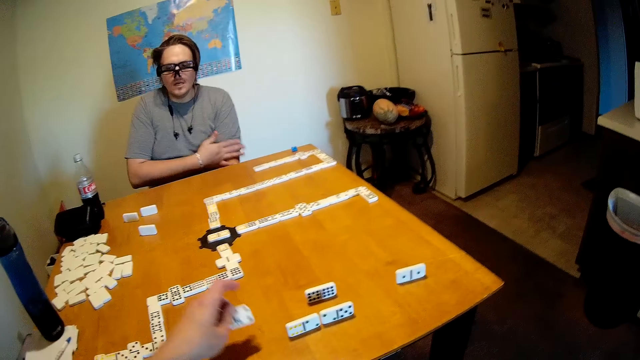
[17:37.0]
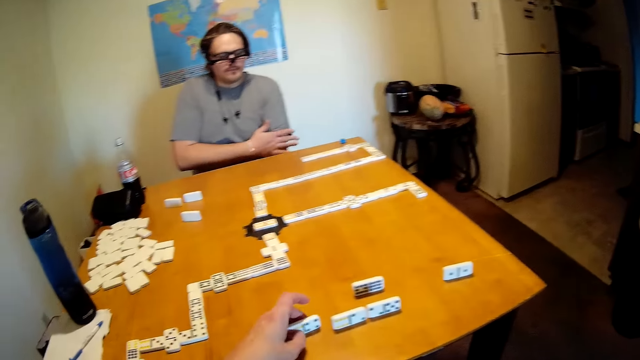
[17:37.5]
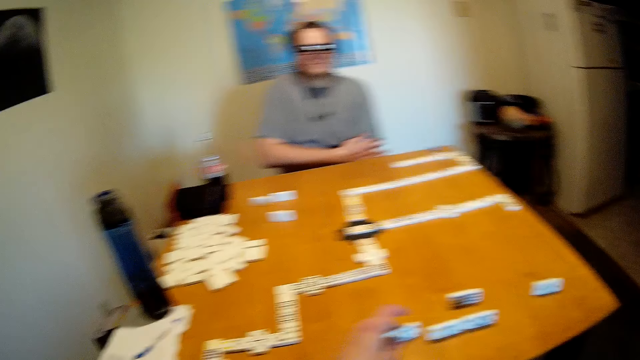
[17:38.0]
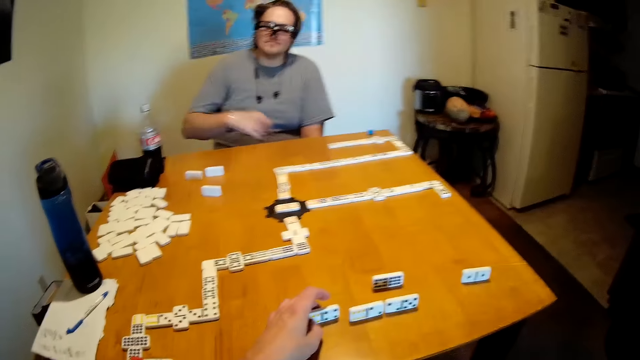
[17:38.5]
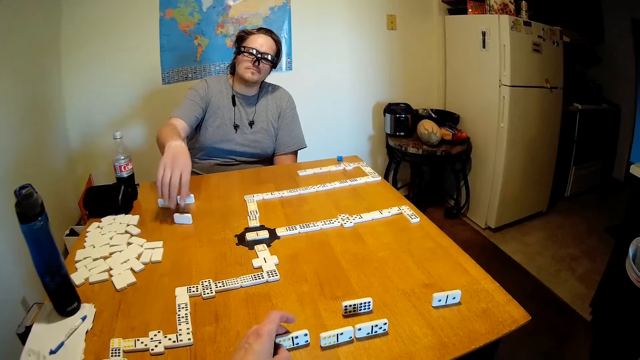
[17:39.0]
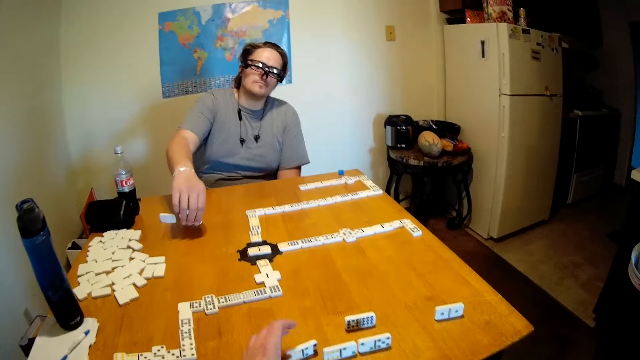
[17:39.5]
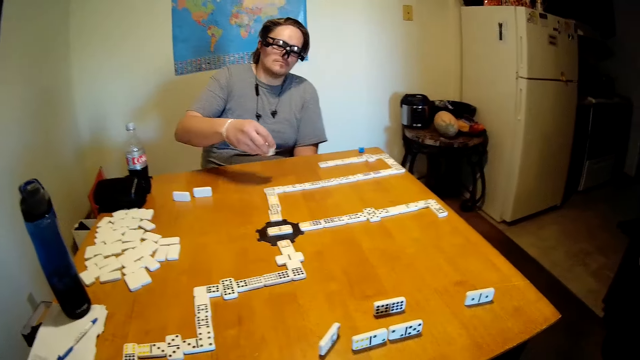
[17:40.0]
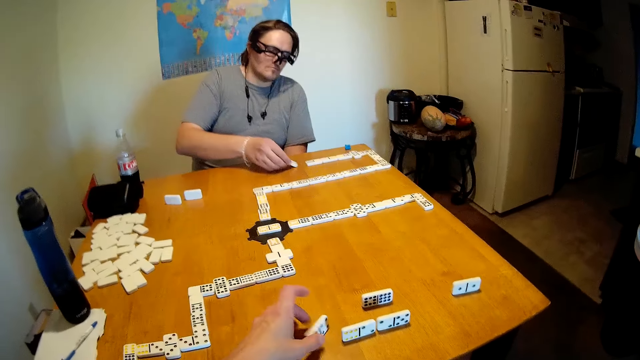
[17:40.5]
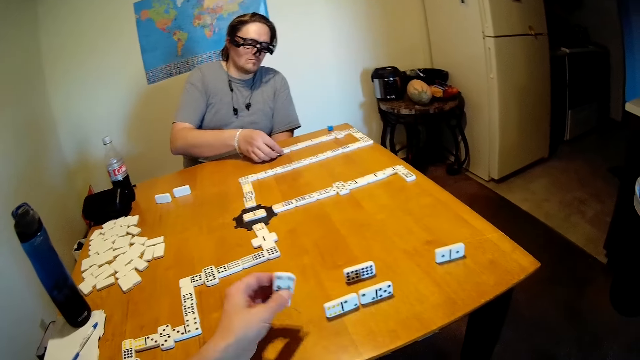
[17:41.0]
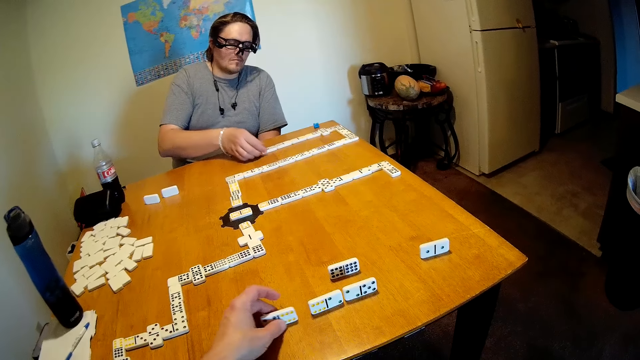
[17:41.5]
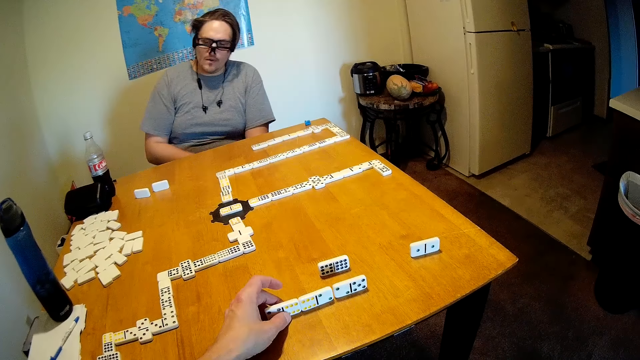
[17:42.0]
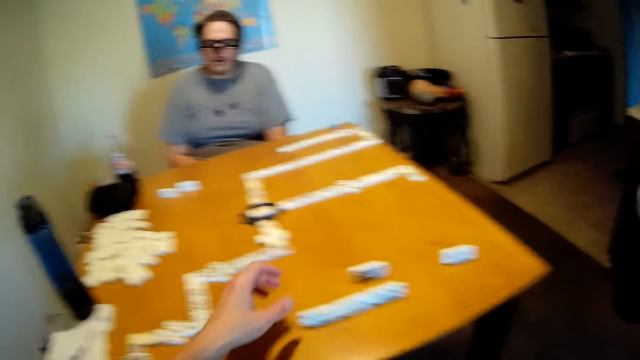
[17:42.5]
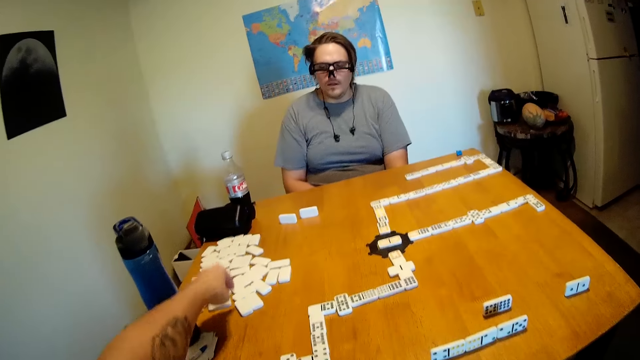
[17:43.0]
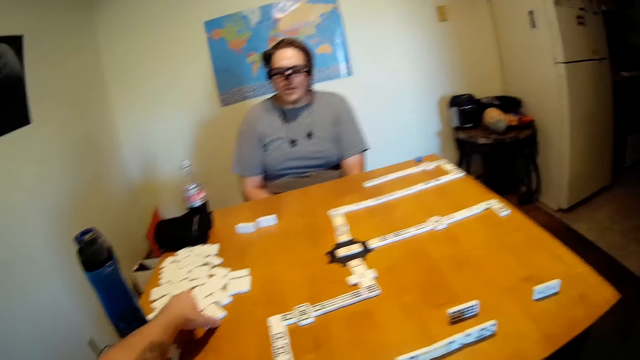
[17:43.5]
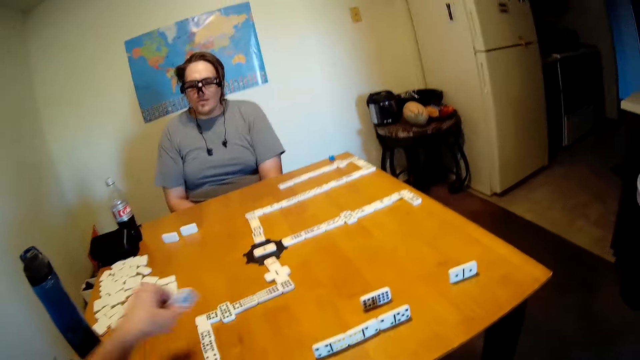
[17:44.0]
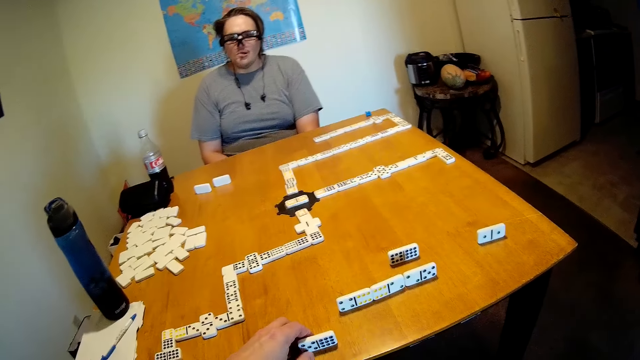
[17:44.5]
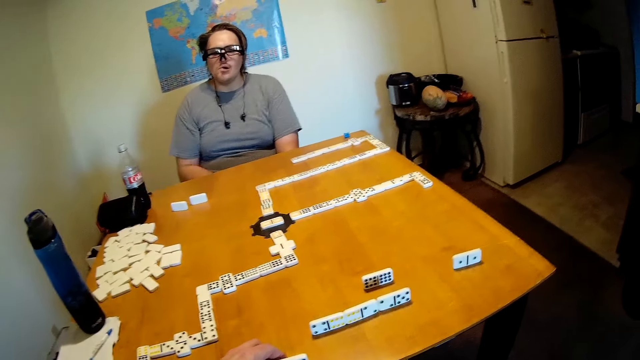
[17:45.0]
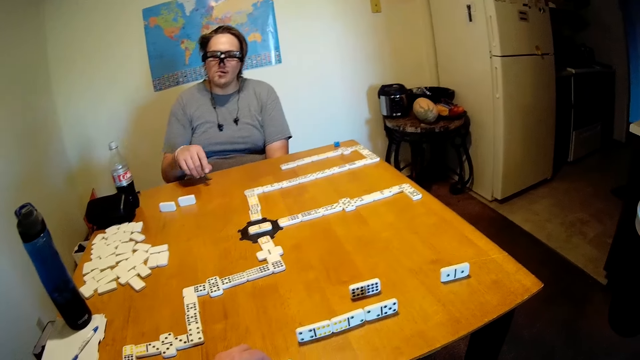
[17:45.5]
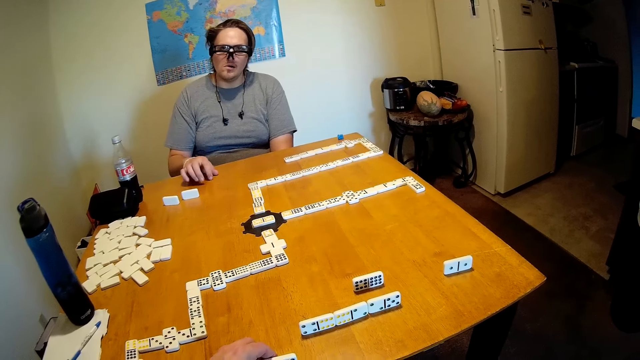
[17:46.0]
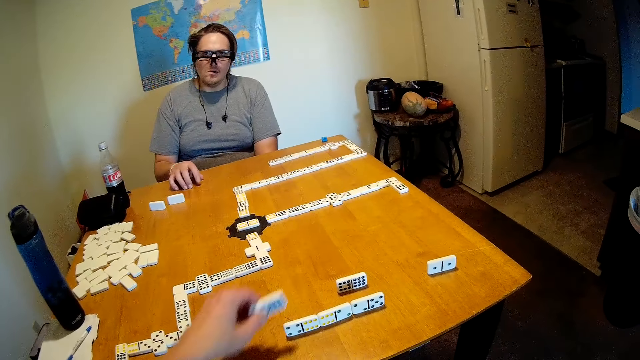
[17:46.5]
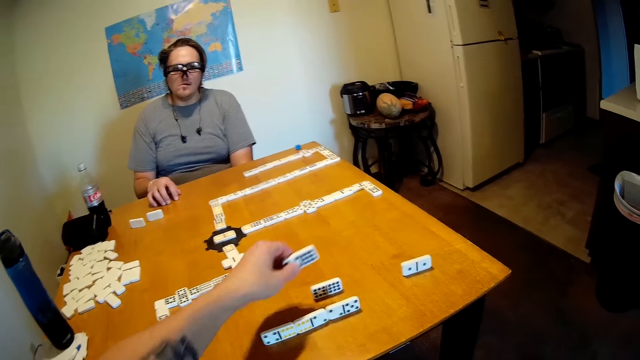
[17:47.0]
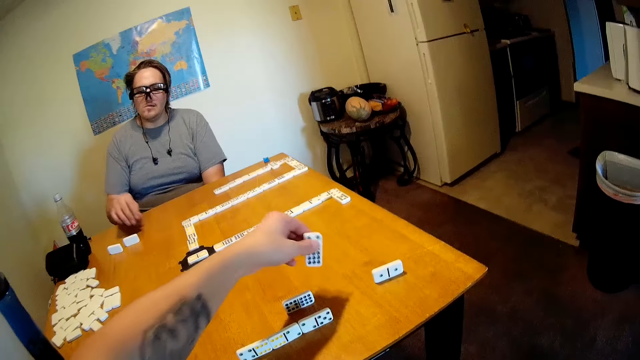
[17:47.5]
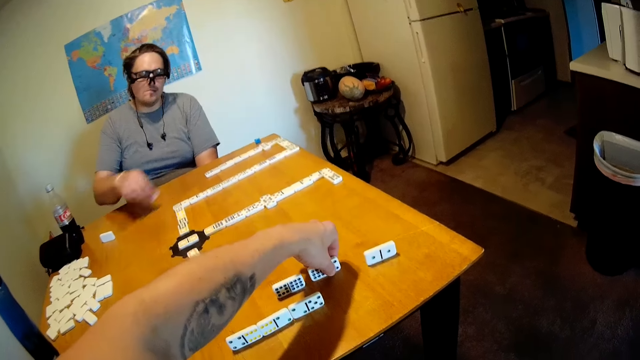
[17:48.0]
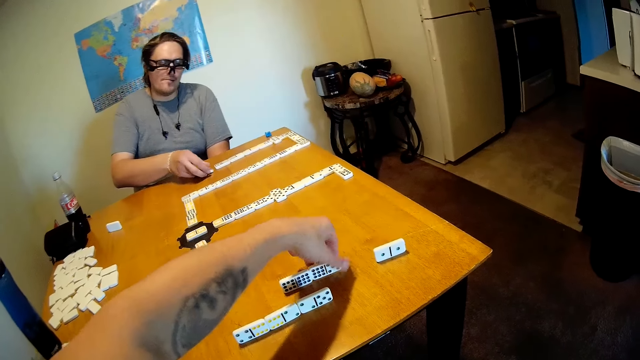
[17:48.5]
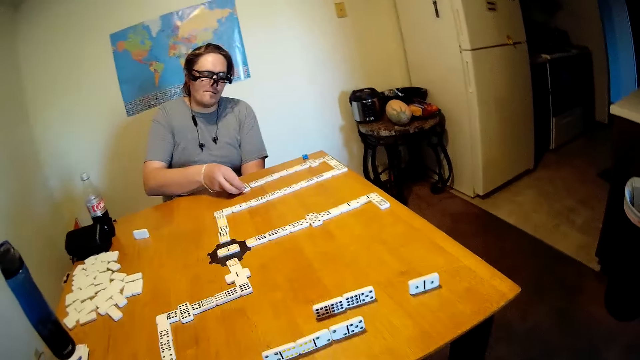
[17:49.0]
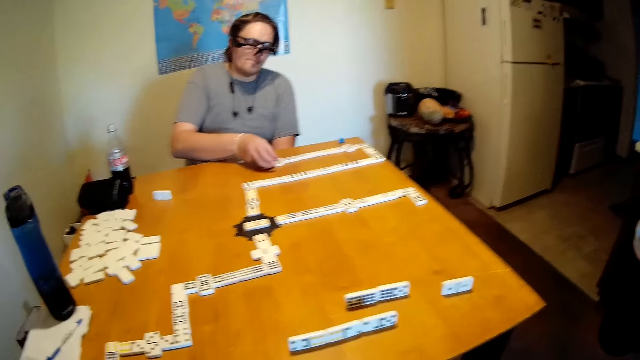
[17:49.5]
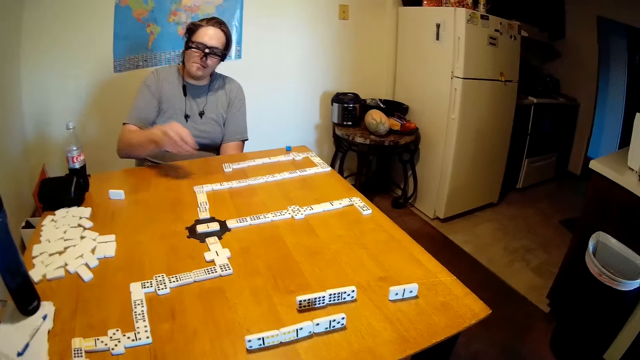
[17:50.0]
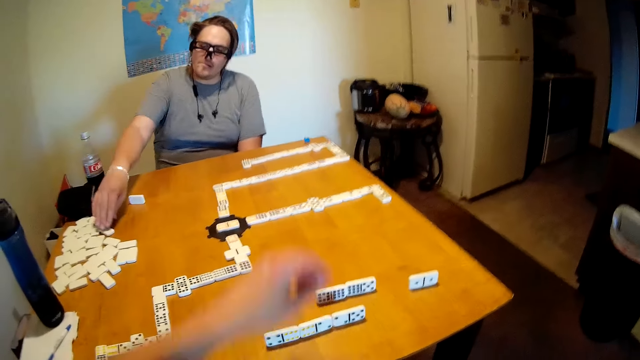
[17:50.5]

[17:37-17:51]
The camera wearer puts the domino on the table. They look around. A man picks up a domino on the table and puts the domino on the table. The camera wearer turns a domino on the table. The man looks around. The camera wearer picks up dominoes from the table. They put a domino on the table and look around. The man hits the table with his hand. The camera wearer moves their hand around. The man looks around and picks up a domino on the table. The camera wearer puts a domino on the table. The man puts the domino on the table. The camera wearer looks around.

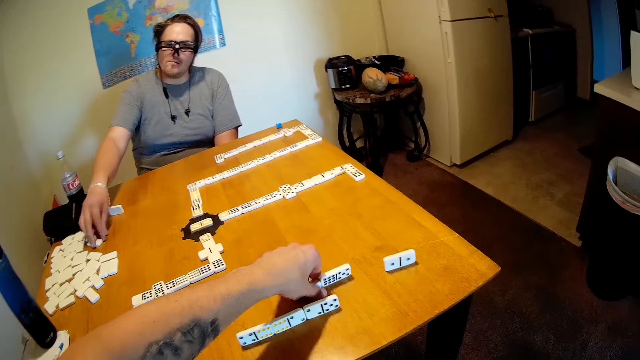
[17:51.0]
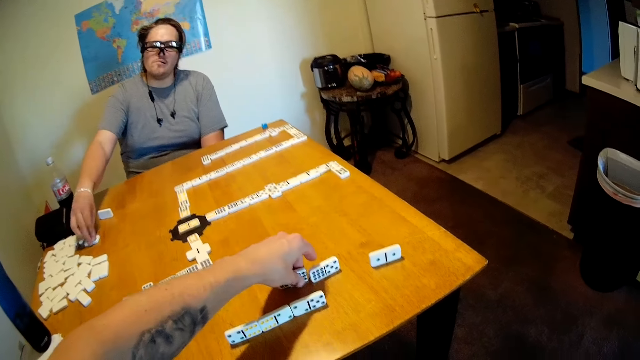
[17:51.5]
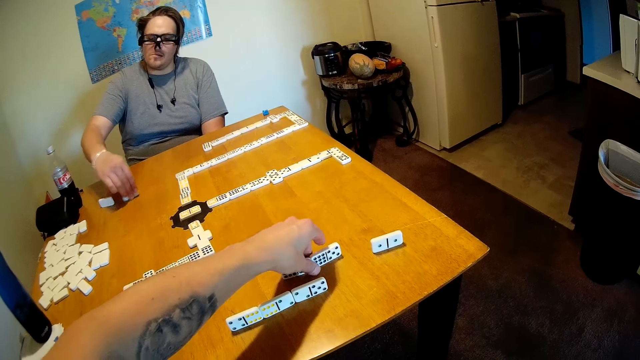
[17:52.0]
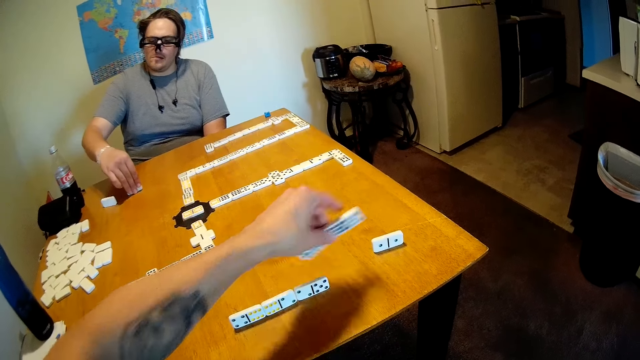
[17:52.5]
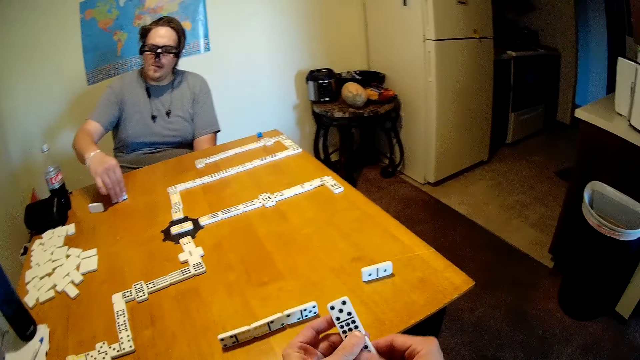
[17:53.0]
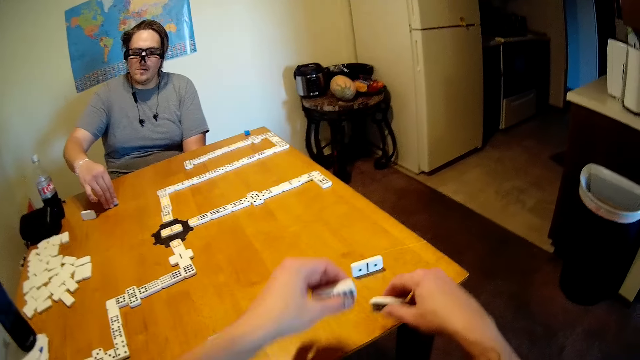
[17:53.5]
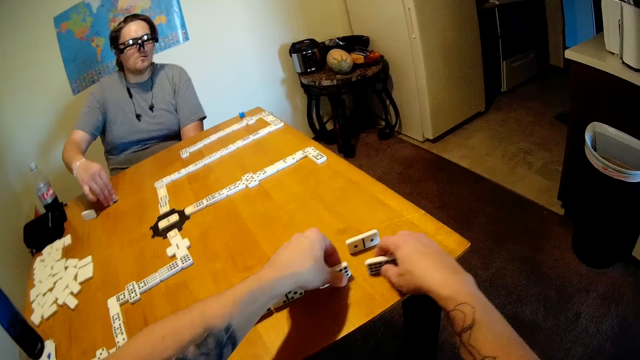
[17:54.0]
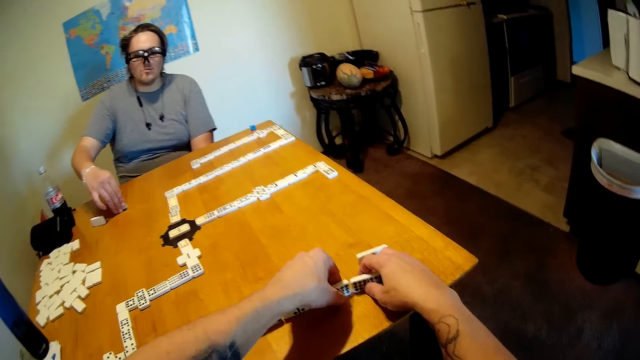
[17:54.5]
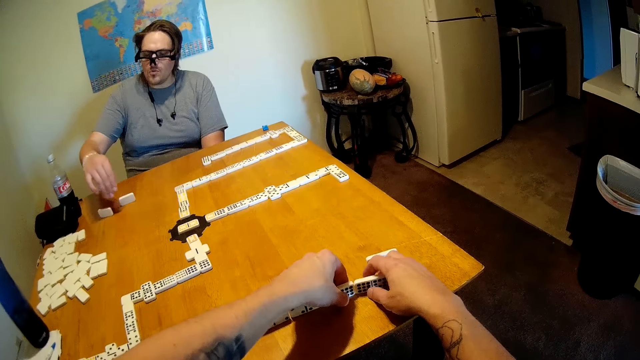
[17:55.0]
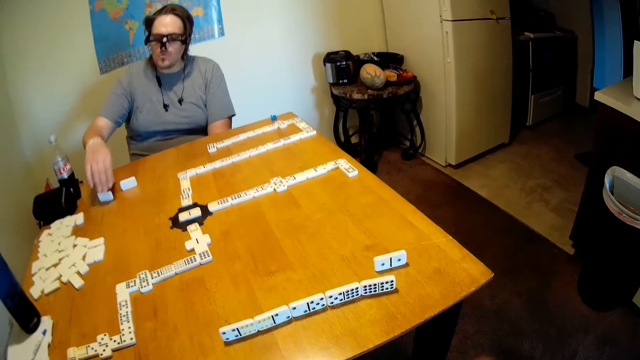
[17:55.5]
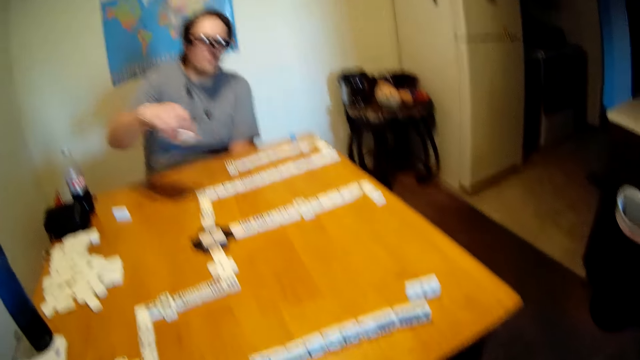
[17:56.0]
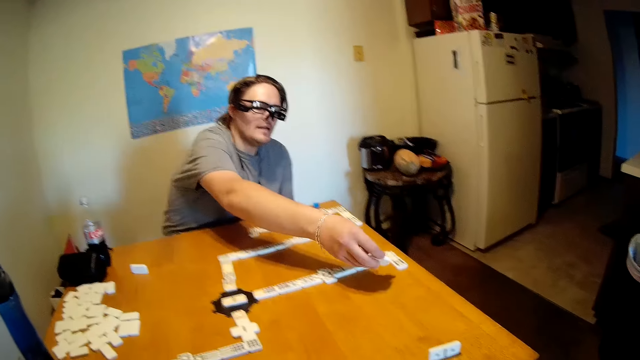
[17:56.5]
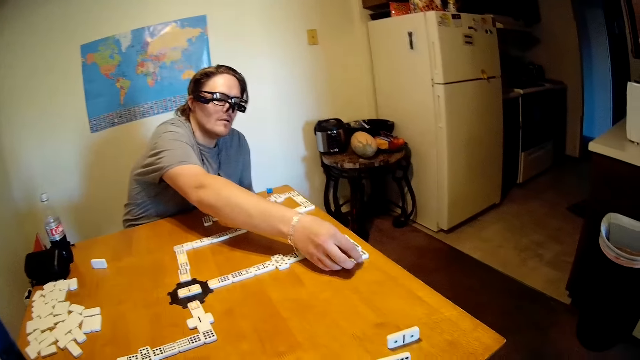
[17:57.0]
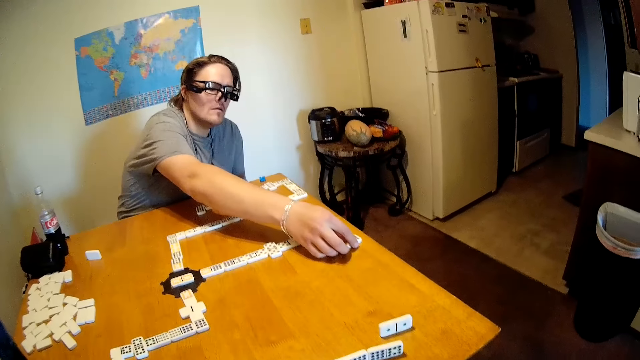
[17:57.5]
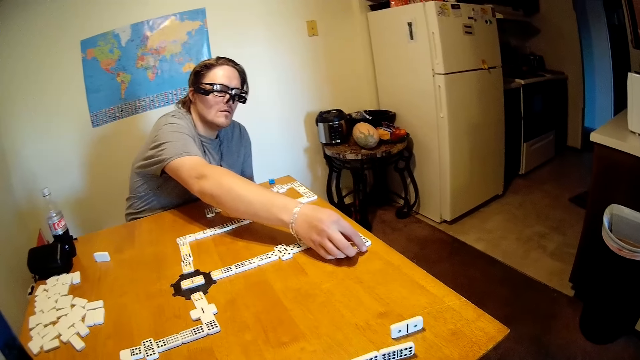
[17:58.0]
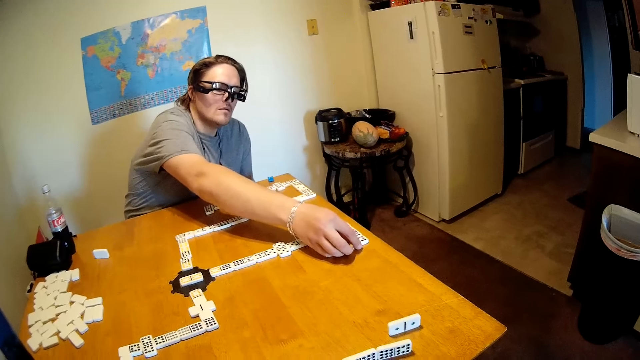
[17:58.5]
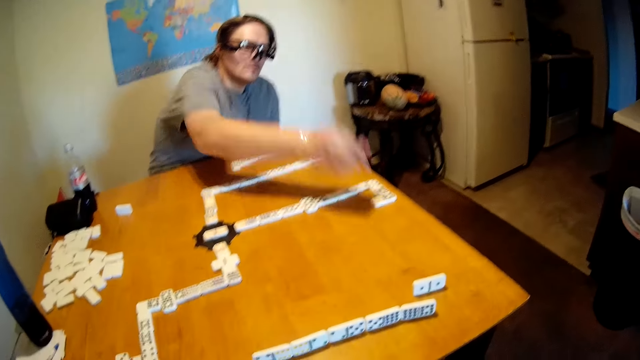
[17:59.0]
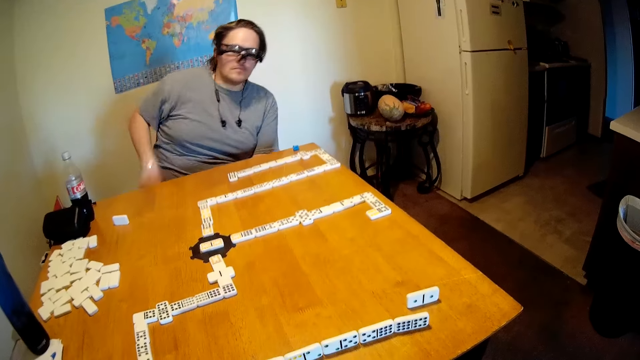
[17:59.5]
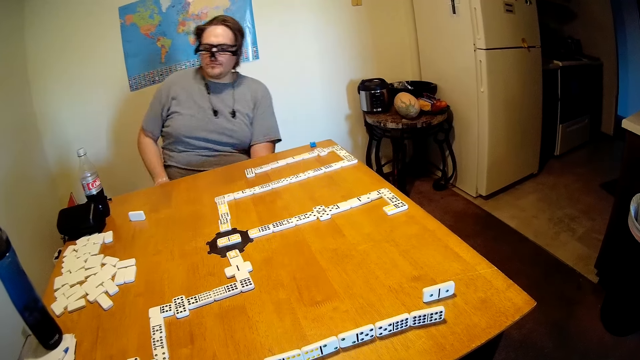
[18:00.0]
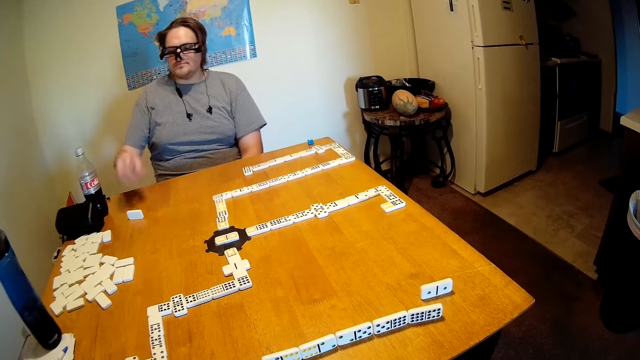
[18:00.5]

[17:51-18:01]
A man moves a domino on the table. The camera wearer picks up dominos on the table, picks up dominos with the other hand, and puts the dominos on the table. The man looks around. The camera wearer looks around. The man picks up a domino on the table, puts the domino on the table, and moves around.
